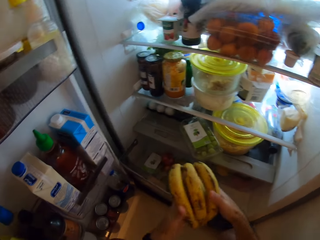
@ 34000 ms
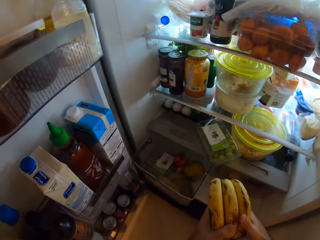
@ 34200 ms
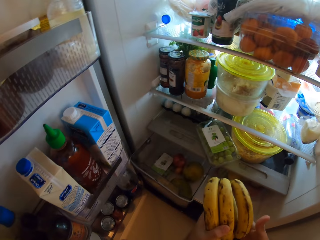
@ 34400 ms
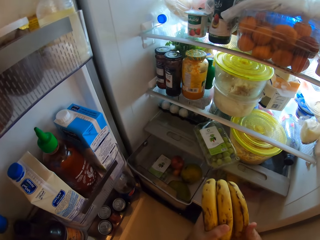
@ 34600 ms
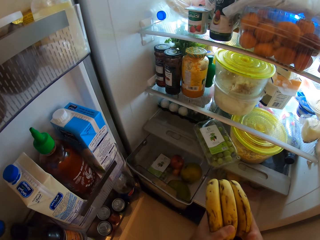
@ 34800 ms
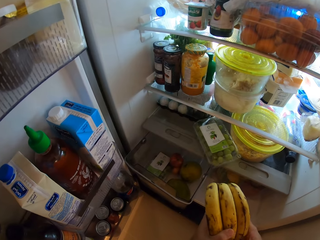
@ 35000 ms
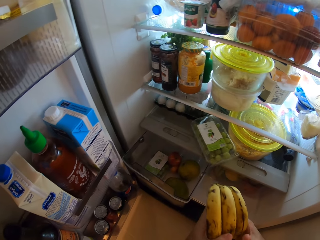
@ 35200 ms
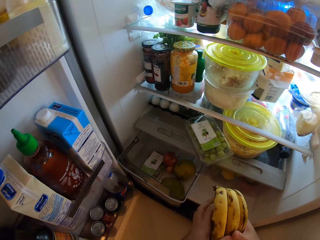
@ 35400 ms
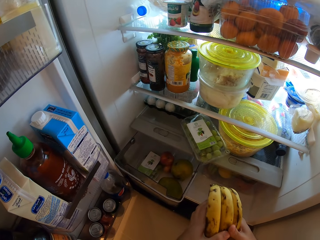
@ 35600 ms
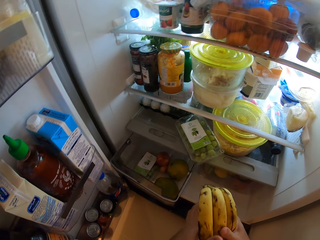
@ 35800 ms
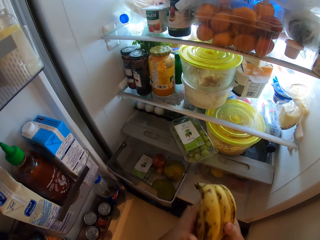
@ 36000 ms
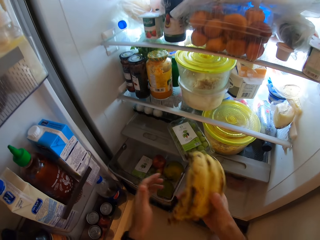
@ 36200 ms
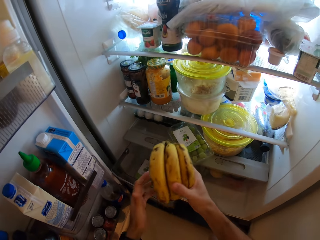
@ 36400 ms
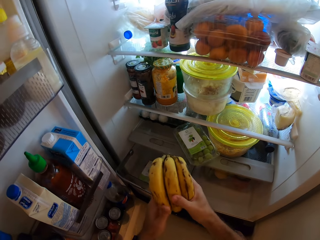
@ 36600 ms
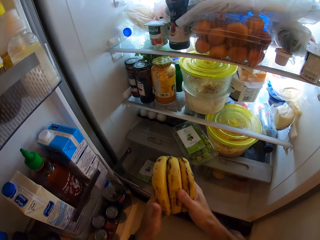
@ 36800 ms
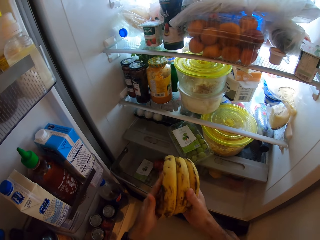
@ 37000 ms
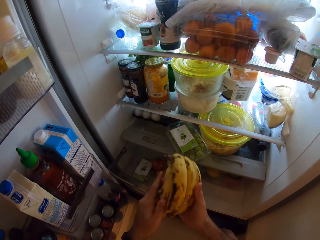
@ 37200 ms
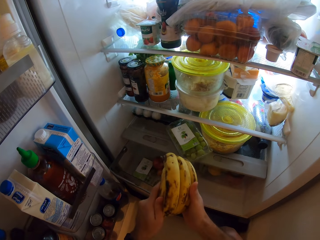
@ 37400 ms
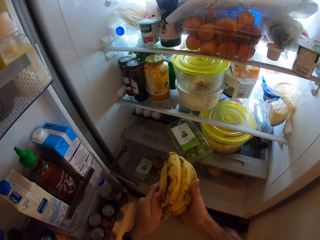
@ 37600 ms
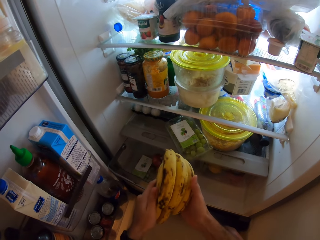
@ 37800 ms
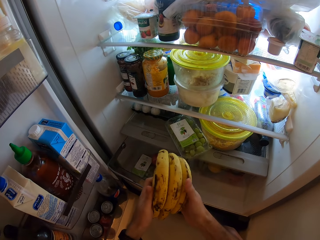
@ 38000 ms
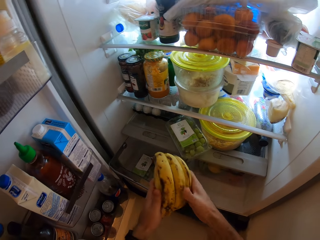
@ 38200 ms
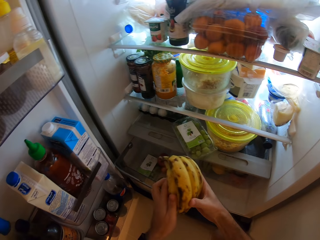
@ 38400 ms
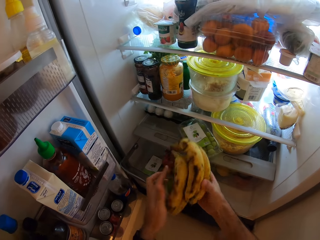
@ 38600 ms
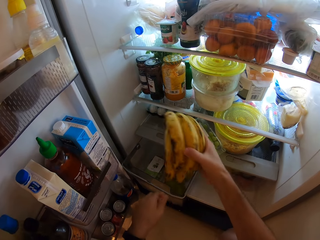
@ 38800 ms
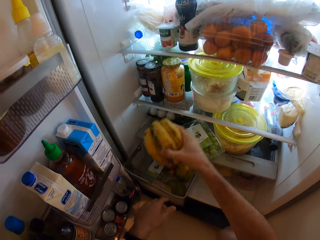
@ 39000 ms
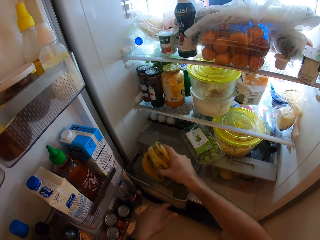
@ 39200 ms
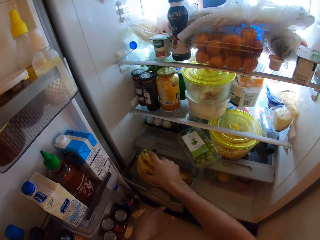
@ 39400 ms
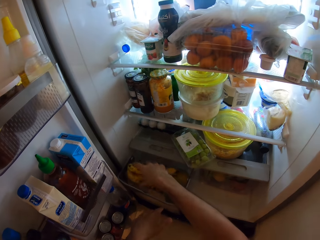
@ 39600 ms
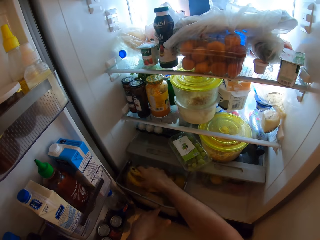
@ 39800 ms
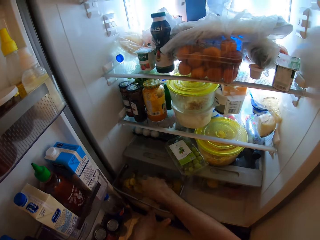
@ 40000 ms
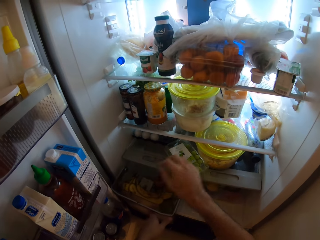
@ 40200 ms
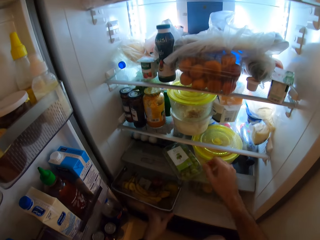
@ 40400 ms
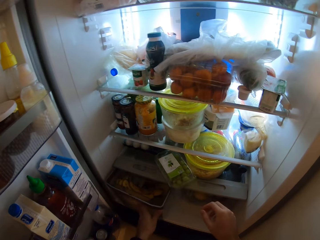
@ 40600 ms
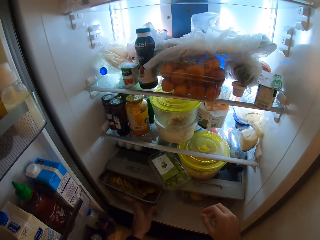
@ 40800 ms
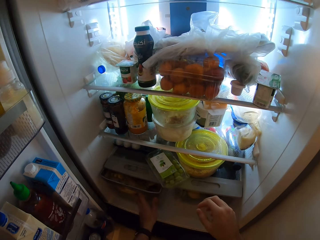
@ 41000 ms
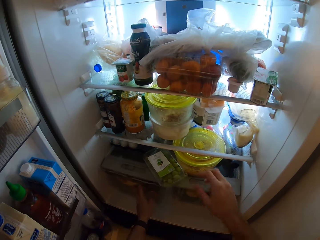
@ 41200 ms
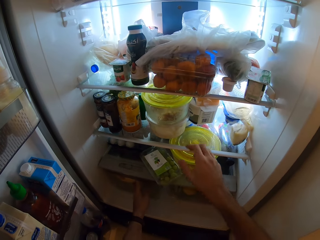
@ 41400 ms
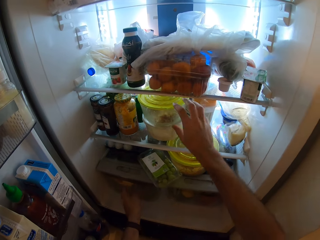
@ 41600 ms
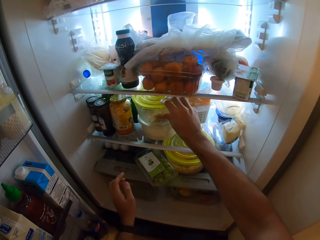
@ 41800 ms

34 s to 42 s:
The camera wearer checks the bananas. He places the bunch of bananas in his right hand into the crisper drawer. He pushes in the crisper drawer with his left hand.

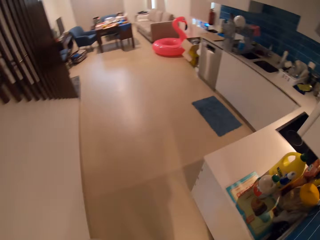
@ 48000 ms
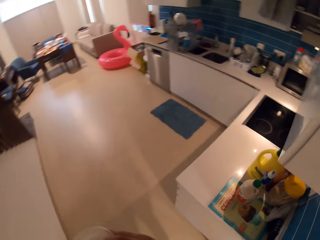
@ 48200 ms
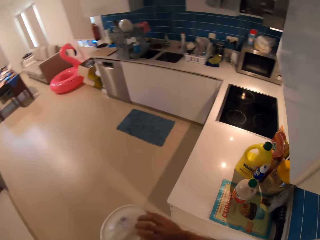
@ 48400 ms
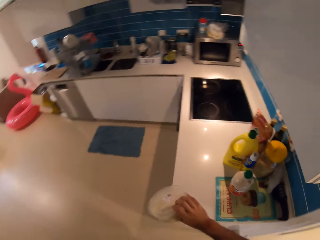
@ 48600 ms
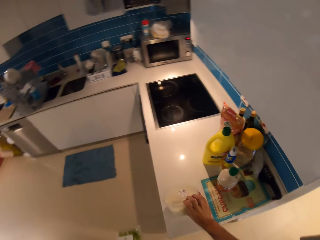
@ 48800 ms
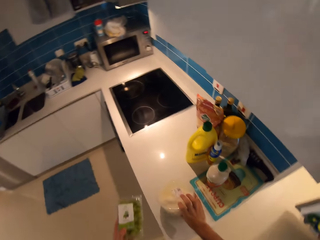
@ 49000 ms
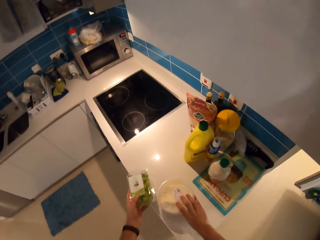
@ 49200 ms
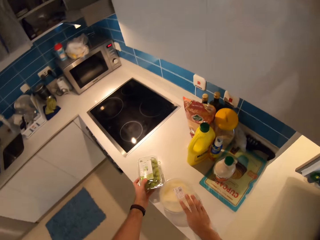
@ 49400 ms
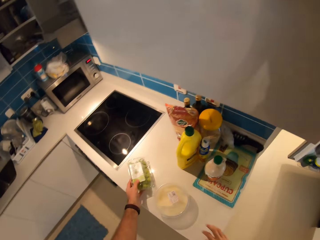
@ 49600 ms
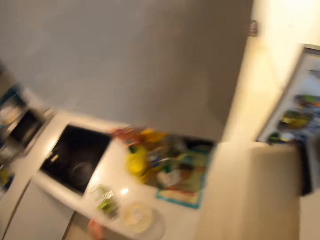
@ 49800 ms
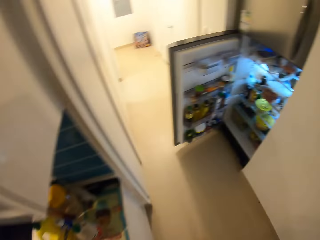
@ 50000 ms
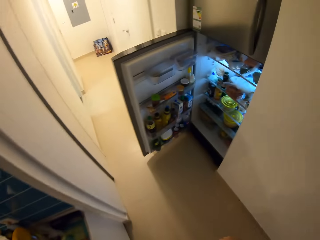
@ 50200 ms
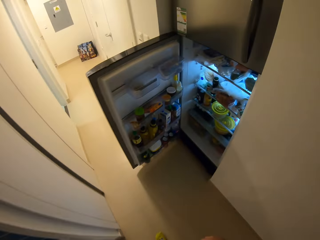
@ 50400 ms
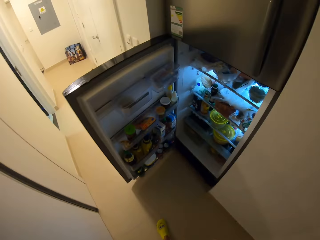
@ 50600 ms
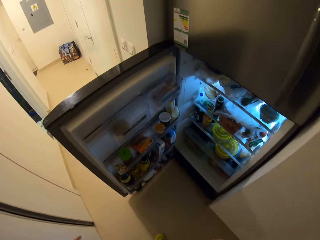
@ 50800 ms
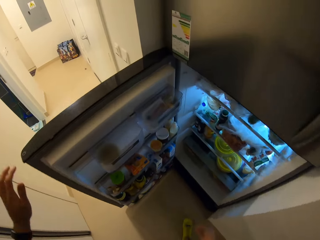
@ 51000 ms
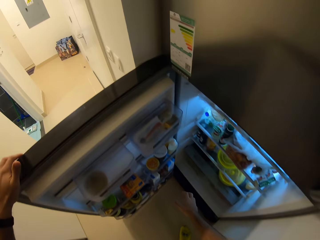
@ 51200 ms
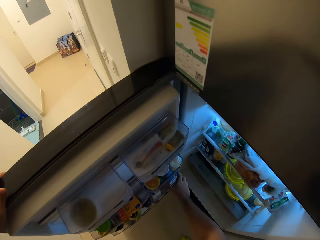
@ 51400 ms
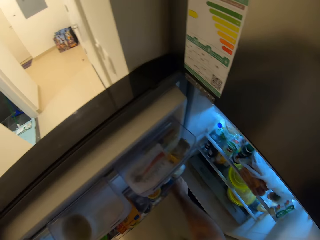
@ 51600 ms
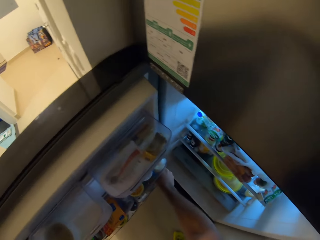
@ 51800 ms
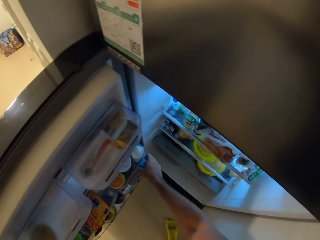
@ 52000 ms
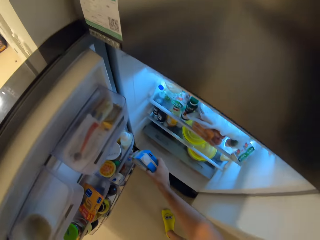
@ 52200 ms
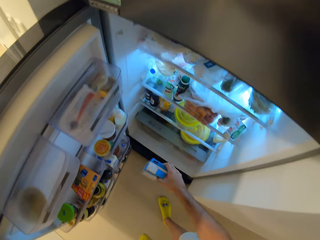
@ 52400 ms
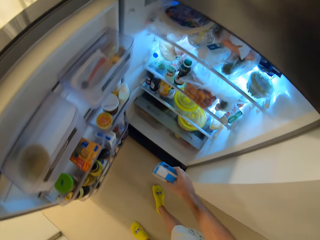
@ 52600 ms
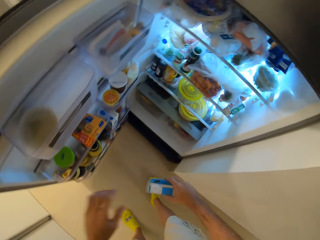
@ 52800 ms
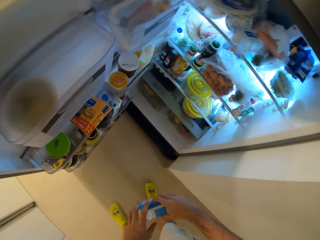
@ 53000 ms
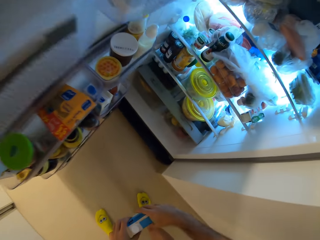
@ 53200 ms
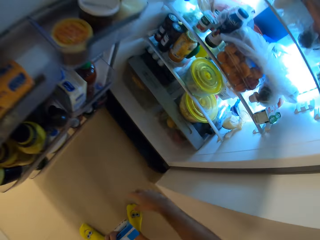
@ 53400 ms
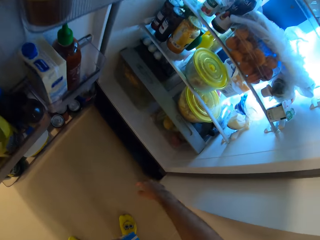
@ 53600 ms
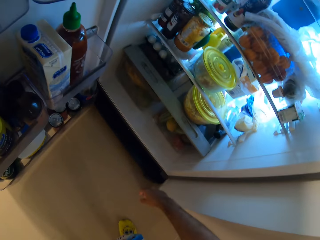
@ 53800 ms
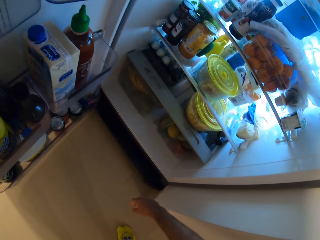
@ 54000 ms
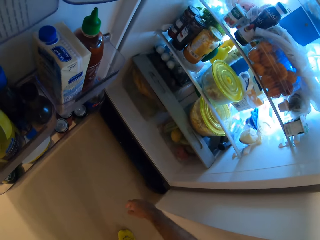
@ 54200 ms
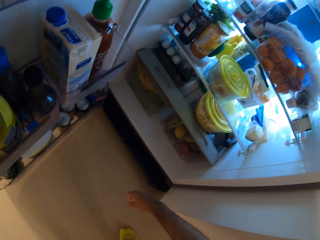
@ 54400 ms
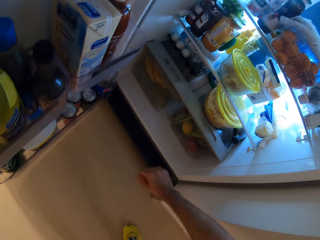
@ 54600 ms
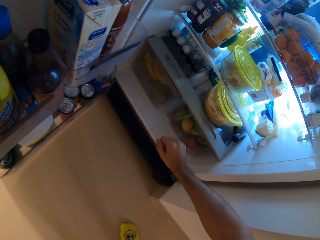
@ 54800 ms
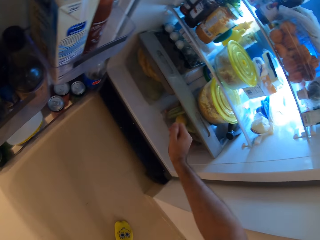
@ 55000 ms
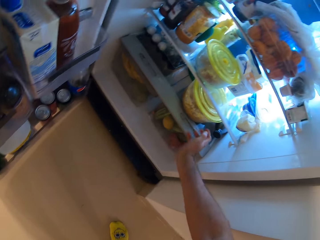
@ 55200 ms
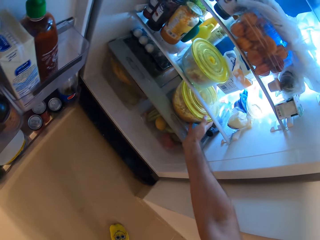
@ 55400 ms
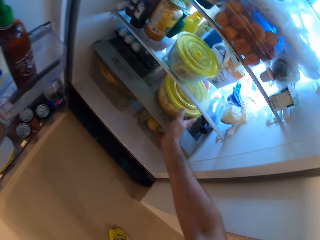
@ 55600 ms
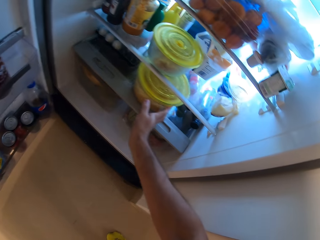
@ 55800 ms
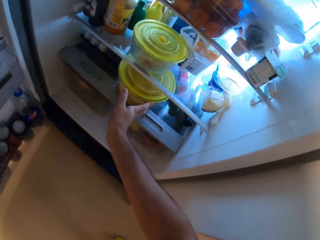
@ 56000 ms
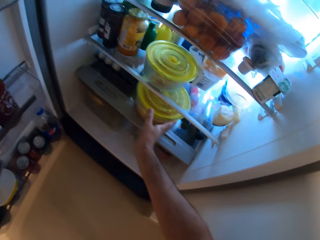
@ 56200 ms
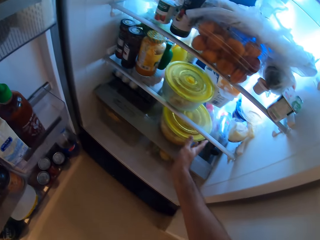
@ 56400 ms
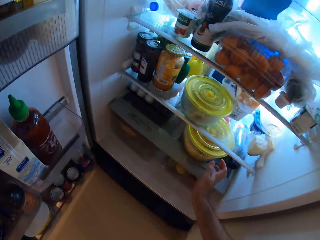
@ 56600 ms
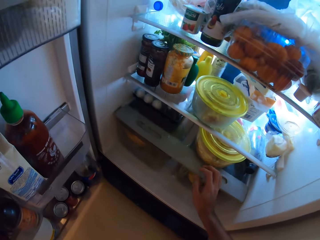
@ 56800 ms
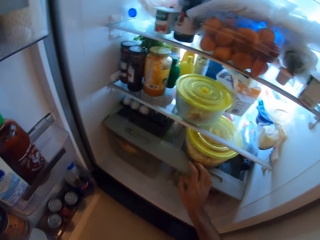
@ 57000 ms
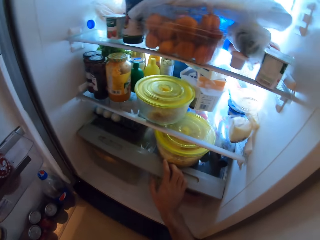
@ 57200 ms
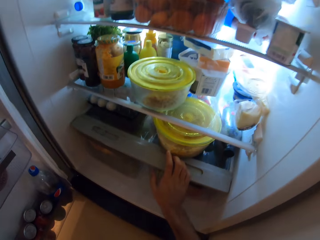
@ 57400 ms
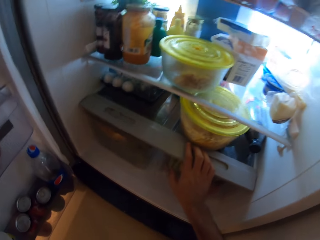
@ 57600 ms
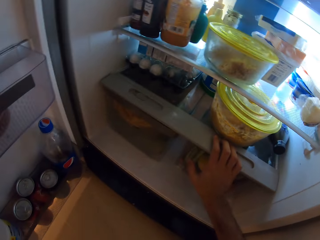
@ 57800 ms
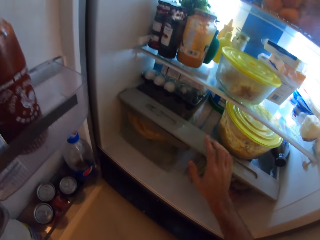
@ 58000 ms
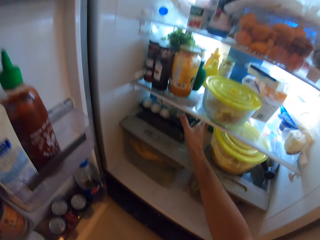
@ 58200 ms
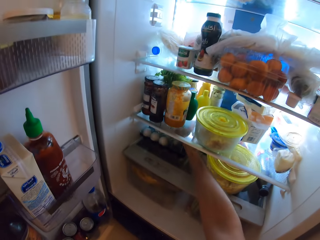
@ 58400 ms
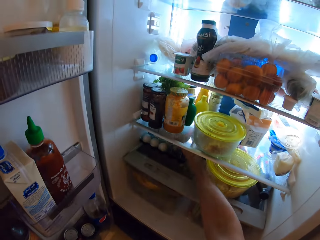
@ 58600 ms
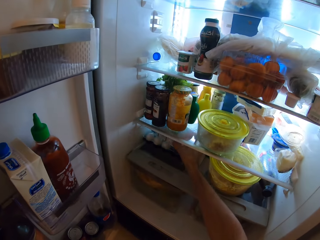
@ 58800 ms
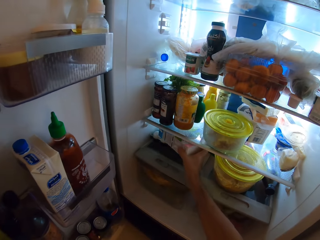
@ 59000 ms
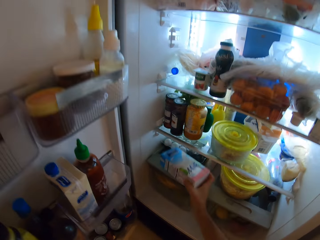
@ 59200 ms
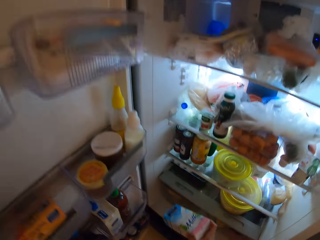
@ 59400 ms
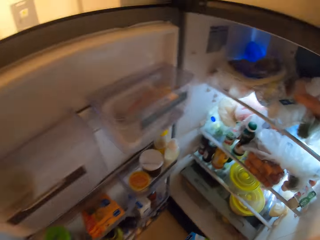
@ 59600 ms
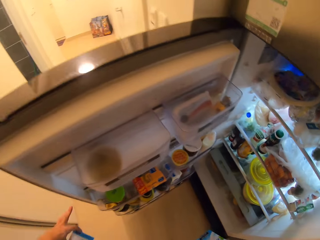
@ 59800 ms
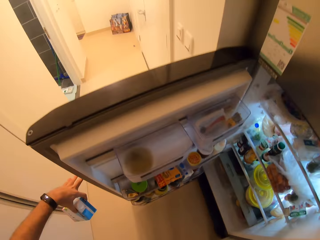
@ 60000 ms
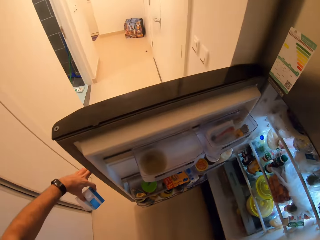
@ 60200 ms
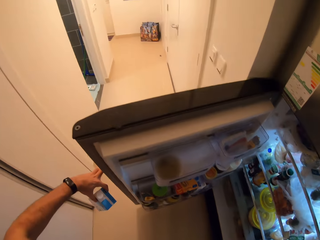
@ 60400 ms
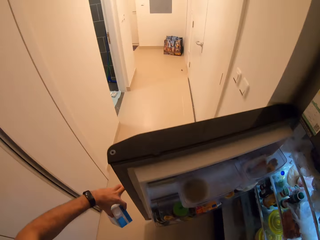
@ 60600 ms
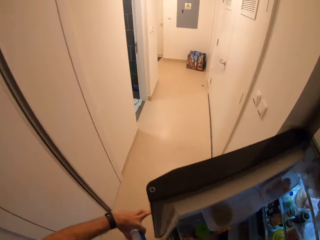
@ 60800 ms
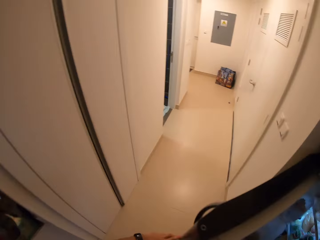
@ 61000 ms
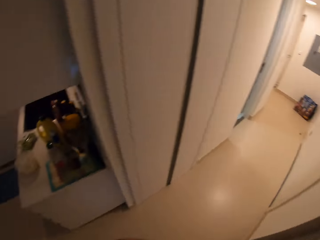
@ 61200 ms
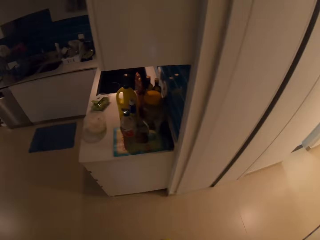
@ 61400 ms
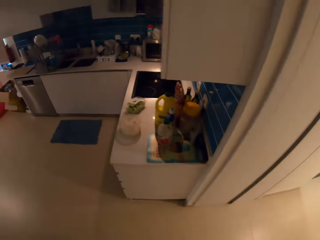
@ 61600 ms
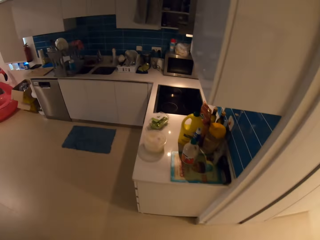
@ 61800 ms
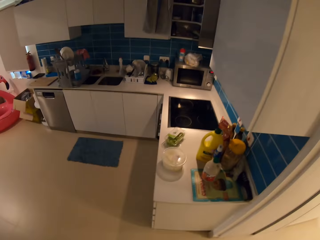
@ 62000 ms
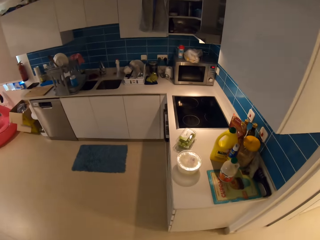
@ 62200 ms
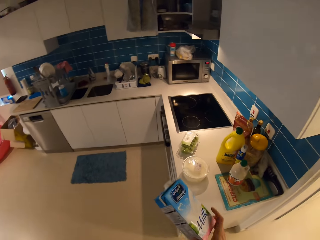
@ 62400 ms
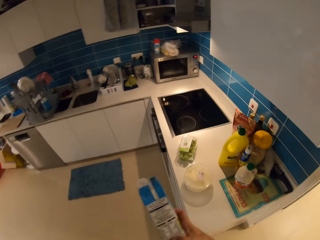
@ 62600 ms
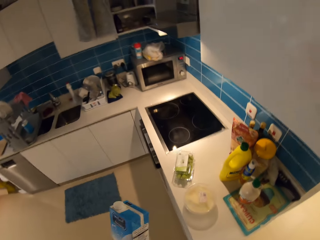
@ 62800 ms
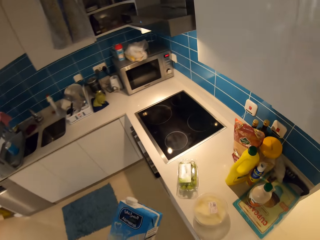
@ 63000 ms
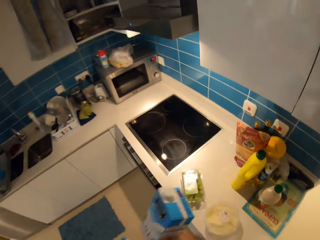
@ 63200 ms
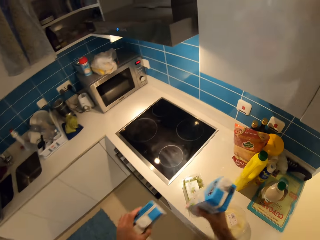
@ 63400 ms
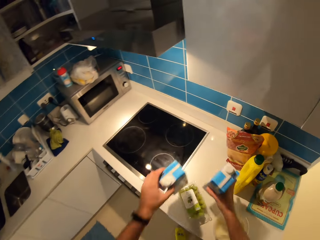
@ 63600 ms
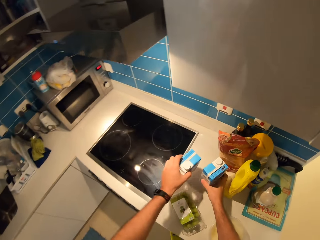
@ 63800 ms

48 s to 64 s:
The camera wearer looks around the house. He places the items in his hands, the grapes and something, on a kitchen counter. He turns around, walks towards the fridge and holds the fridge door. He picks out a milk box or packet of milk from the door shelf with his right hand. He shakes the packet of milk. He passes the milk box from his right hand to his left hand. He bends down and looks around the fridge. He moves a container on the glass cover with his right hand. He looks around the fridge. He picks out a milk box from the glass cover with his right hand. He stands up. He closes the fridge with his left hand. He turns around and walks around the kitchen. He lifts the packet of milk.
